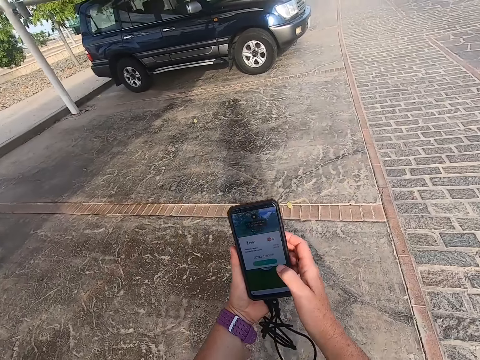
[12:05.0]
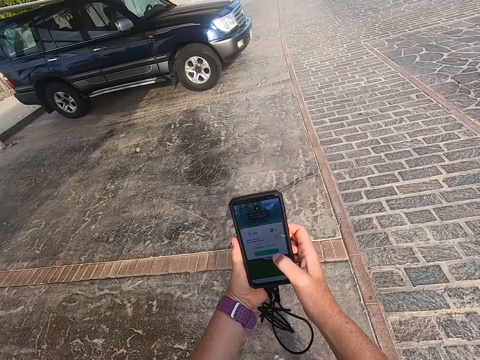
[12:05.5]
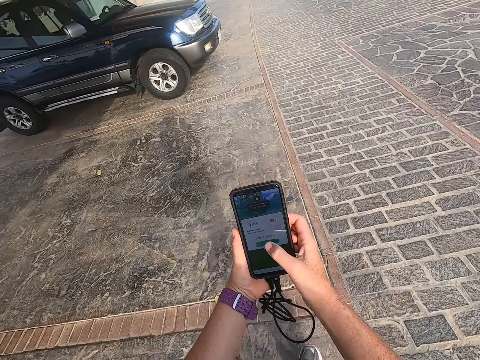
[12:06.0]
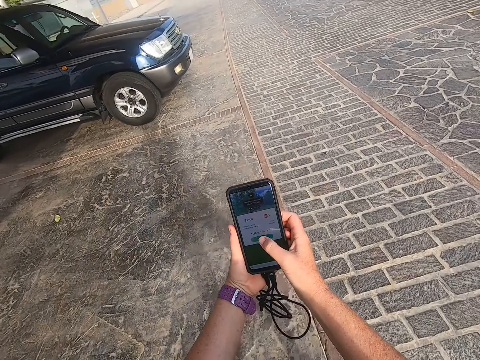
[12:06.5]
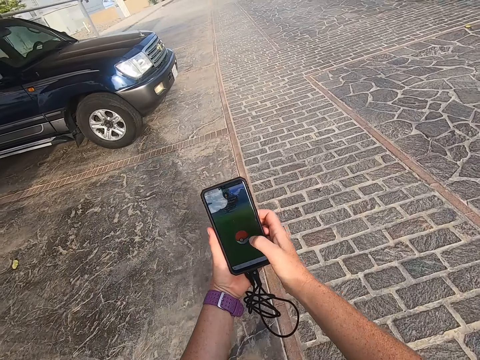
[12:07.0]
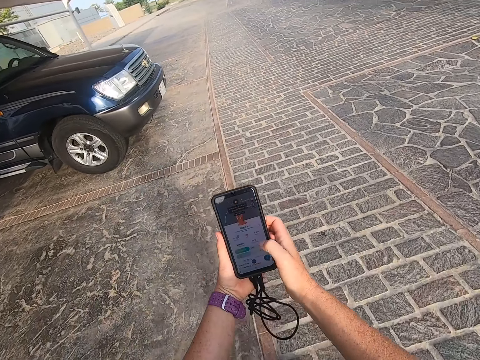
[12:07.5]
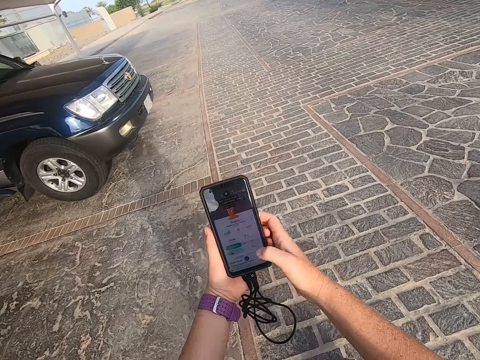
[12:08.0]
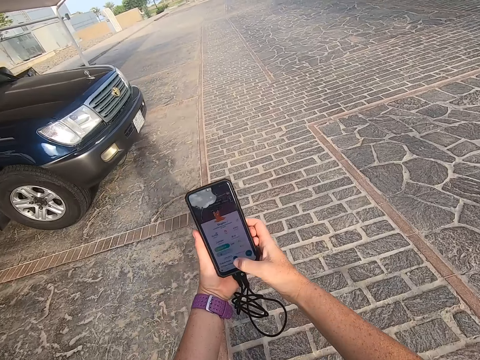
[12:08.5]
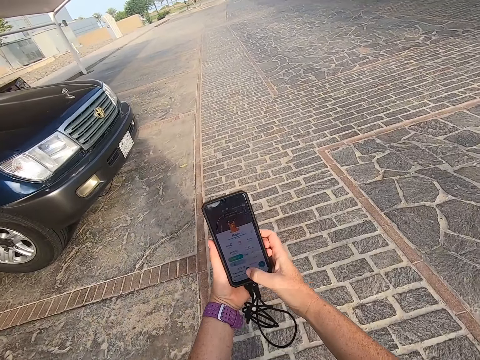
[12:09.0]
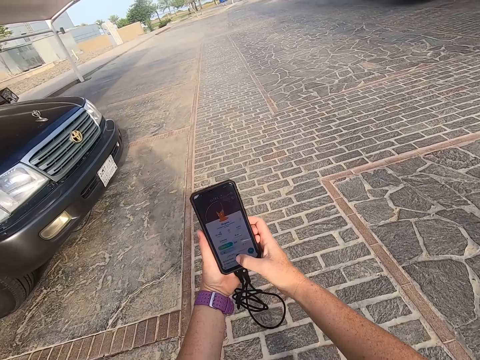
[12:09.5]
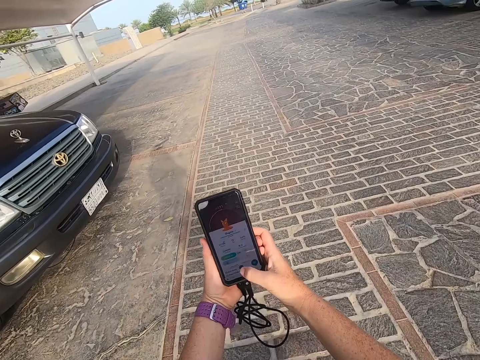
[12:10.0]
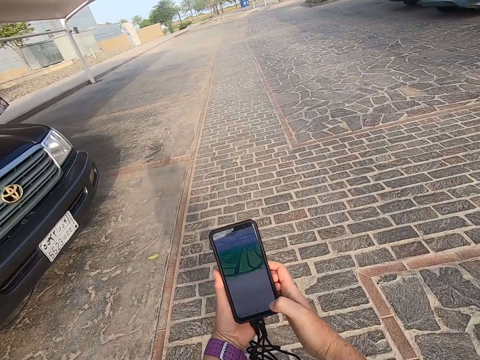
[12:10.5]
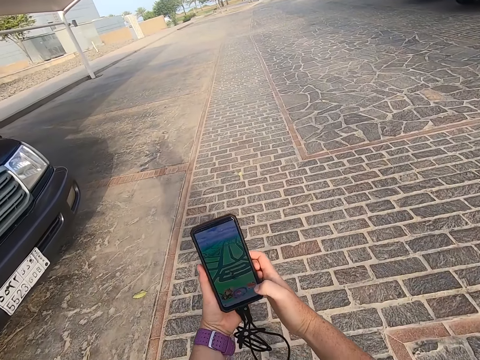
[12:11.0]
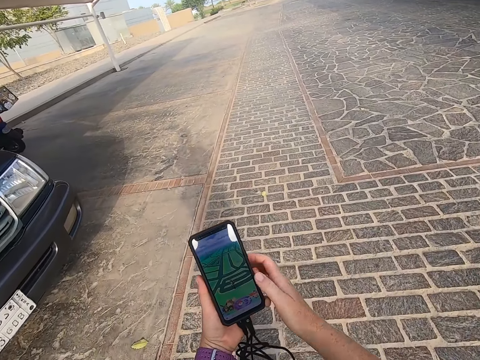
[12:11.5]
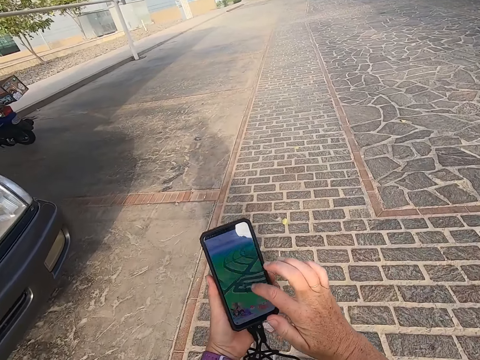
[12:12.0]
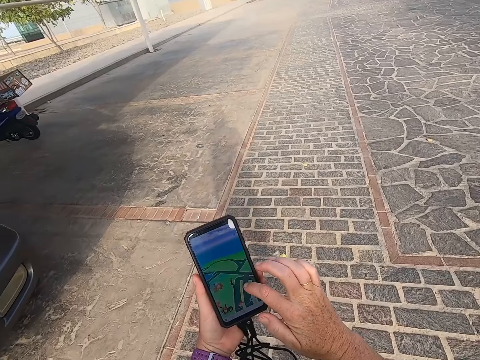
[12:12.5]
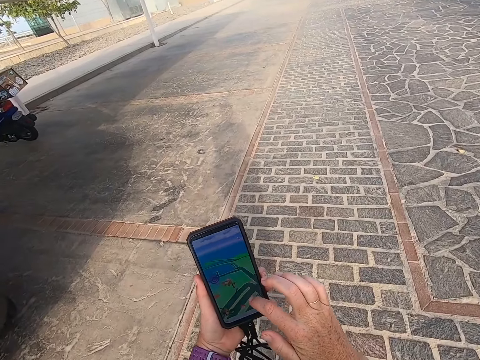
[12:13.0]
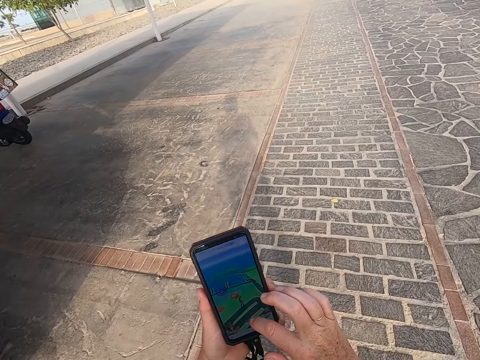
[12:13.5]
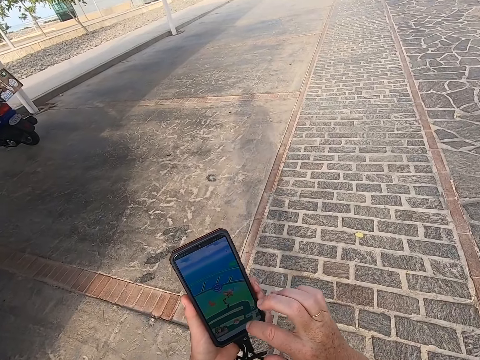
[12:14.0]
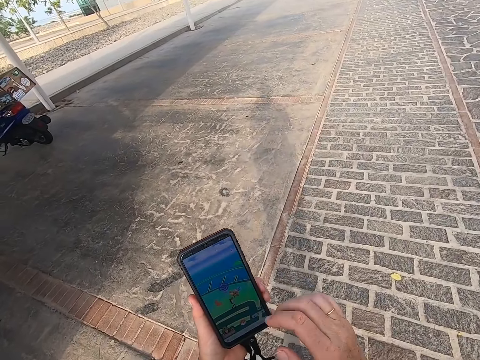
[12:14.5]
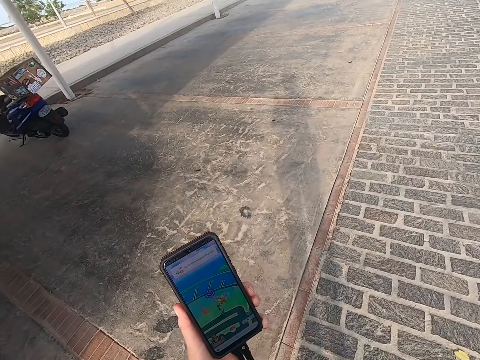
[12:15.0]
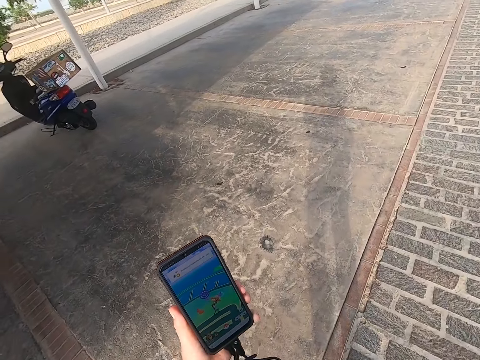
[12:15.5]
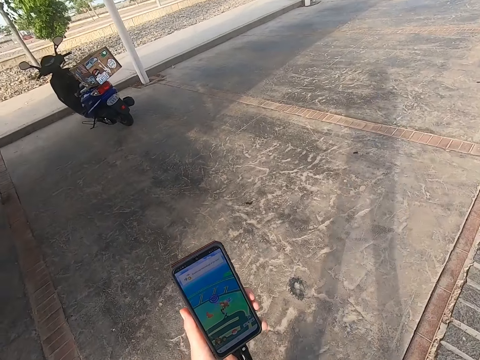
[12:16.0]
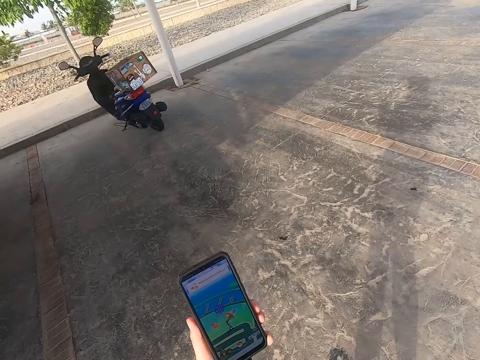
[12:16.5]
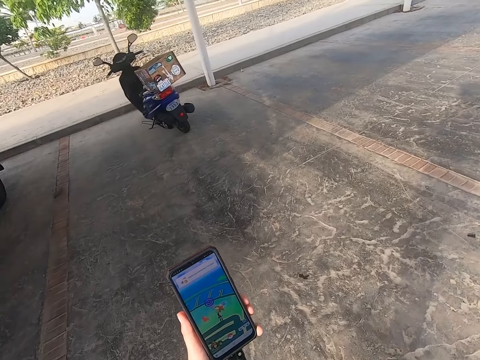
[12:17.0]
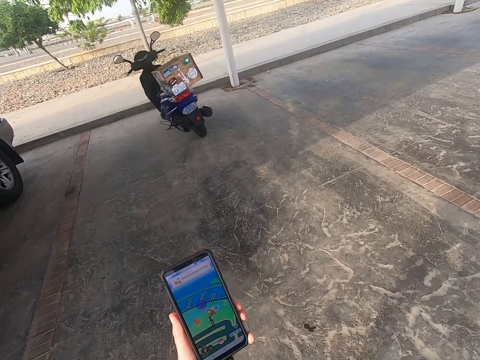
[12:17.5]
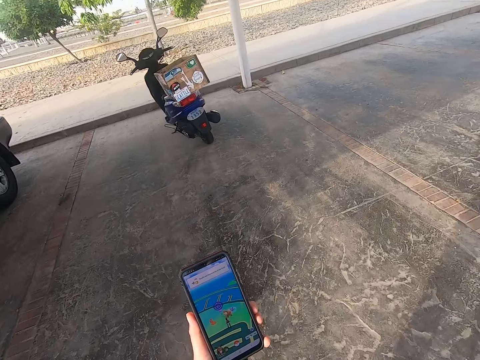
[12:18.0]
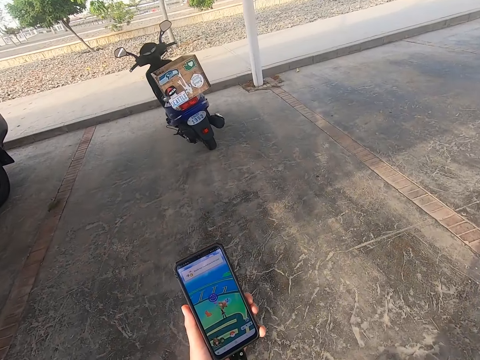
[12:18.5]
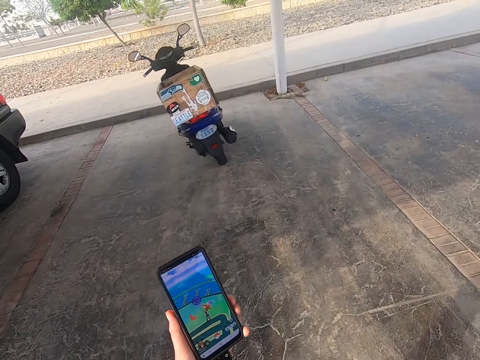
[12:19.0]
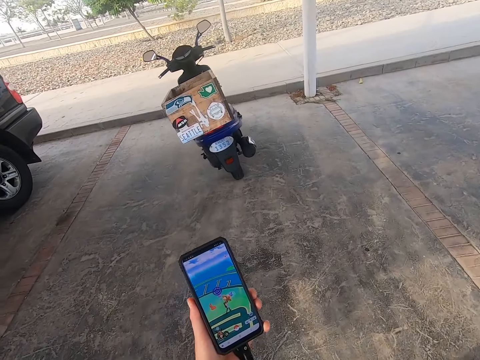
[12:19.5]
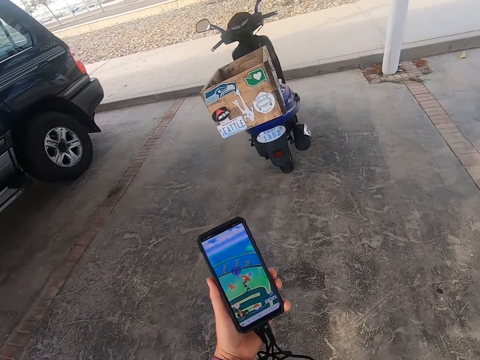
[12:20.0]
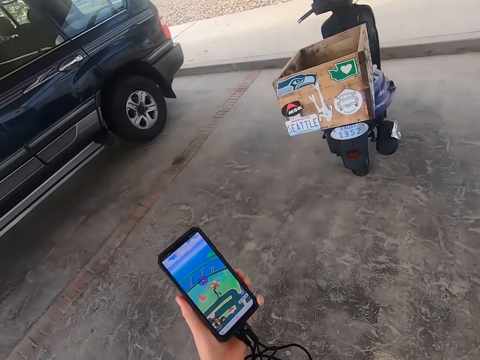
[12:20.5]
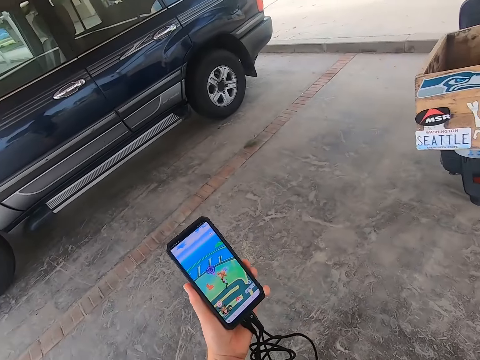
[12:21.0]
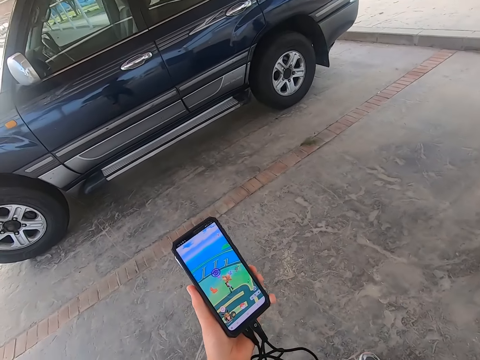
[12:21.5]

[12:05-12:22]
The camera wearer scrolls the phone. They touch the phone. They walk. They touch the phone. They look at the phone. They walk around the road. They look at the phone. They walk around the road.

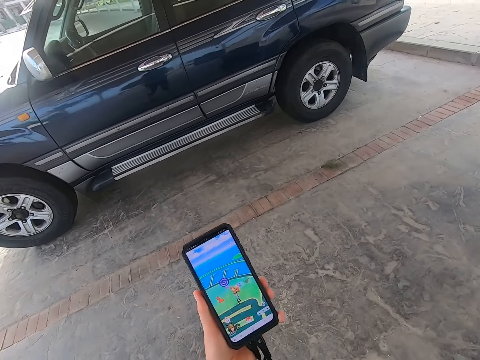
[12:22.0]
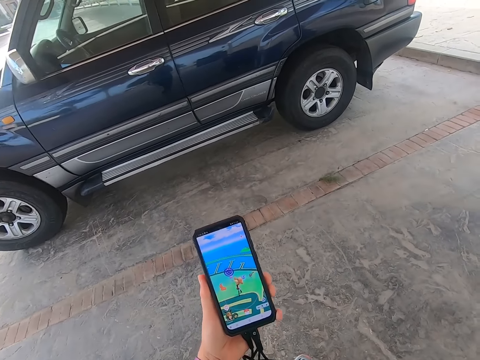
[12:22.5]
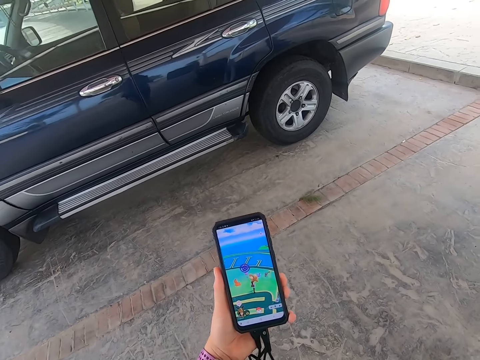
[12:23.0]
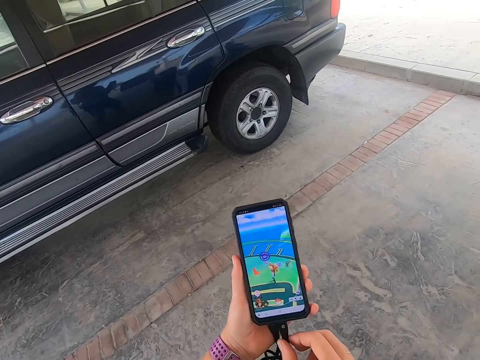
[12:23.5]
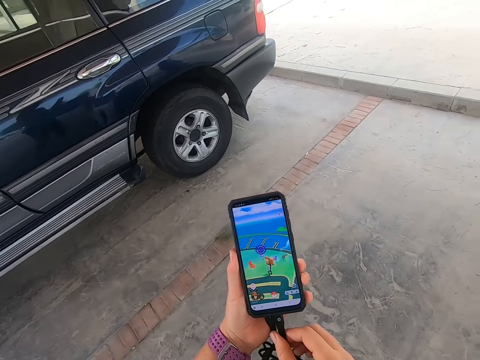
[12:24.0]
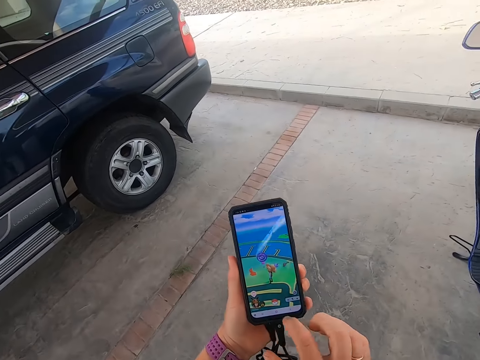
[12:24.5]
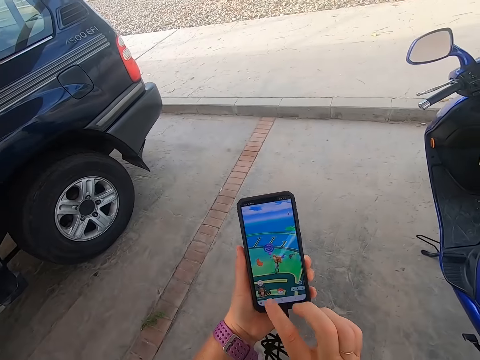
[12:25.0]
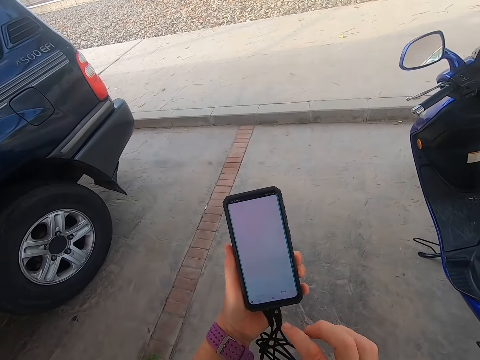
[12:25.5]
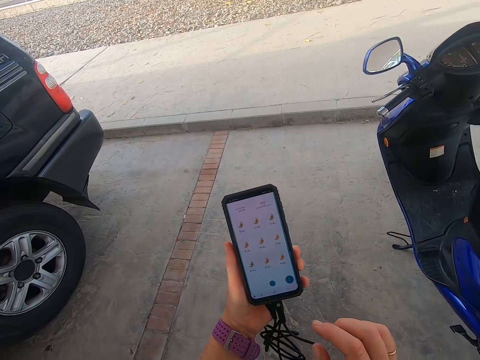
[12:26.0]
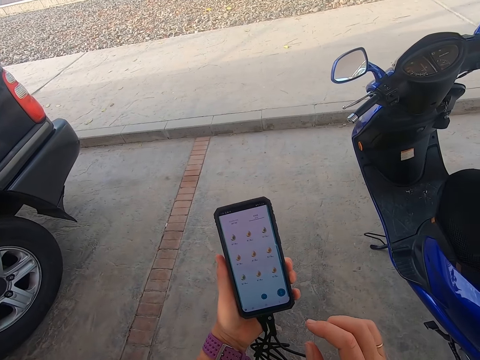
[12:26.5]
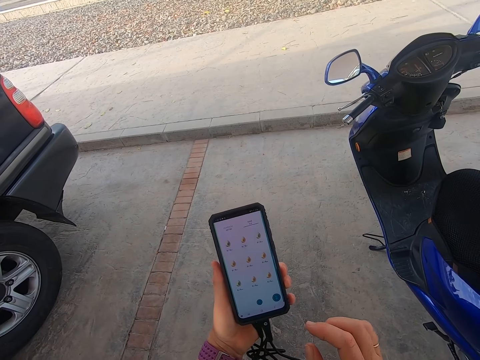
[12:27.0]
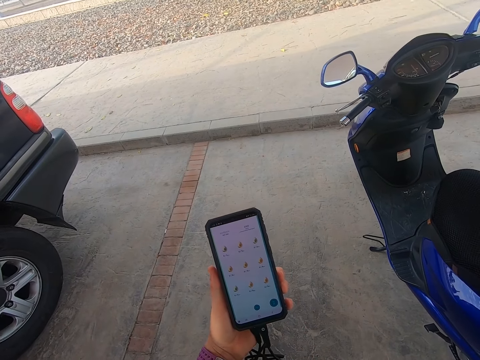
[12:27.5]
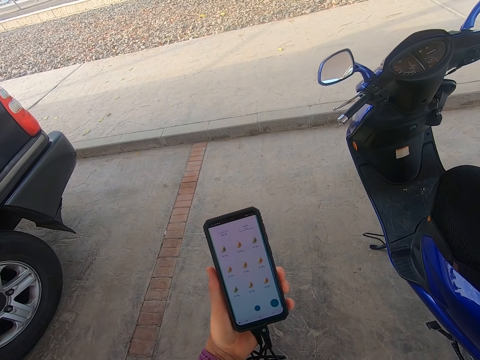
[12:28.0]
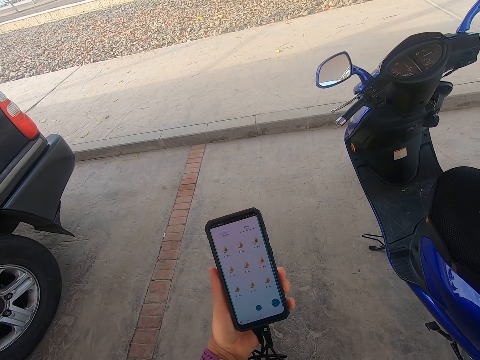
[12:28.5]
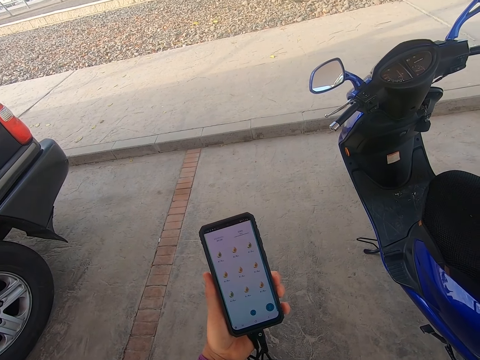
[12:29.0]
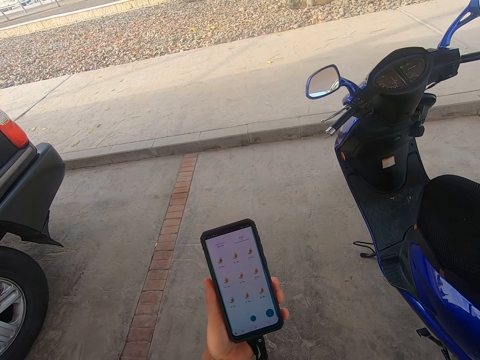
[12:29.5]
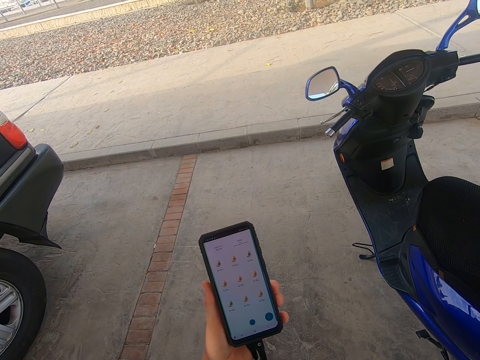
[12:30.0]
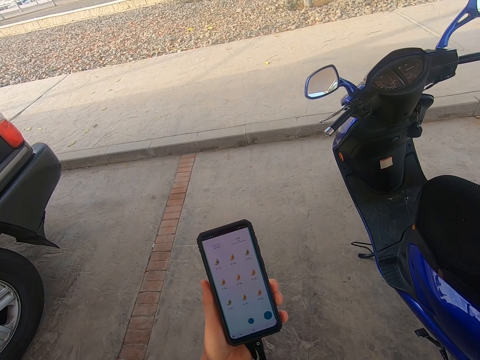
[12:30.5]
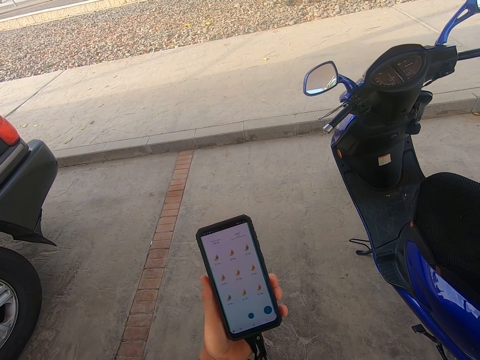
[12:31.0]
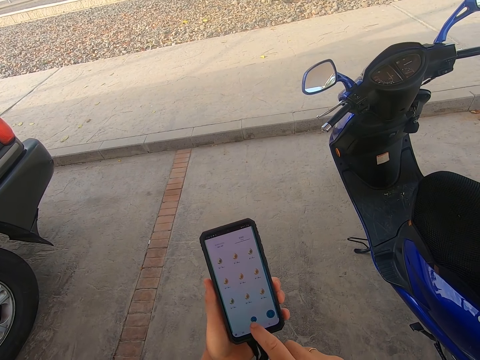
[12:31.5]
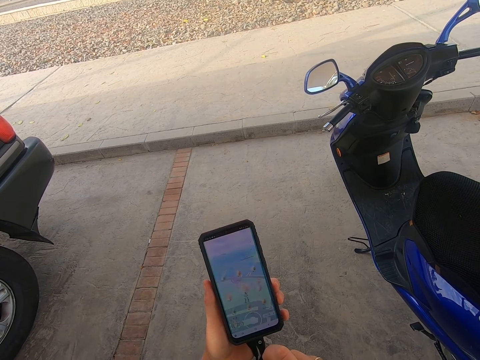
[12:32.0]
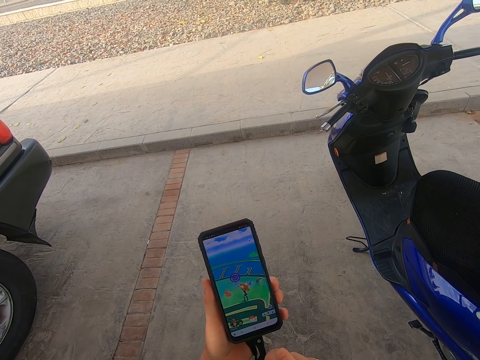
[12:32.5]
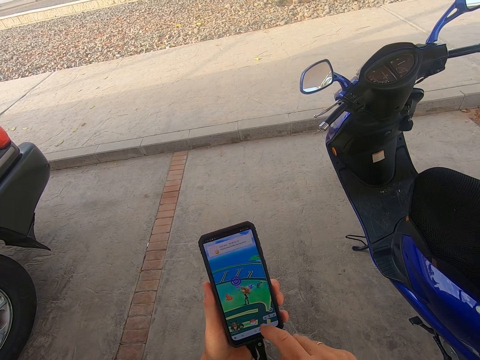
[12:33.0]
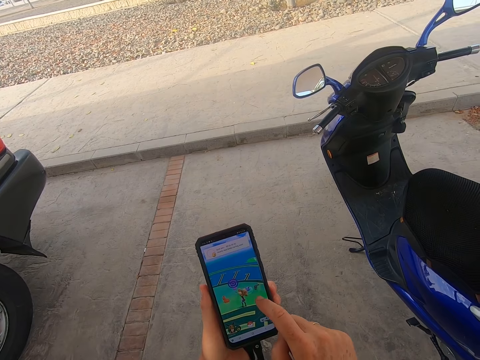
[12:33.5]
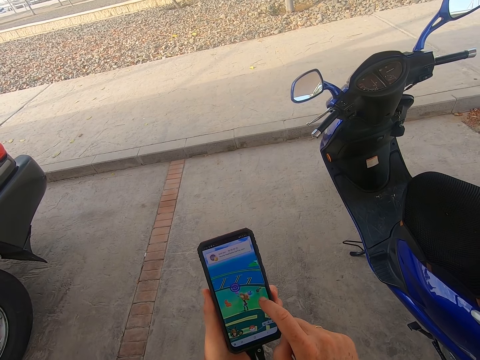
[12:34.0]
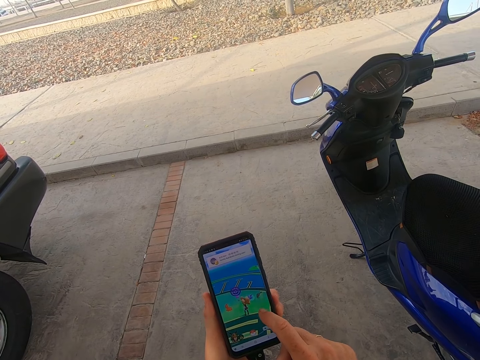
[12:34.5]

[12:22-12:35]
The camera wearer looks at the phone. They walk around the road. They touch the cable. They scroll the phone. They touch the phone. They look at the phone. They scroll the phone. They touch the phone.
